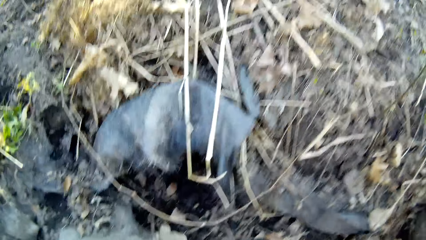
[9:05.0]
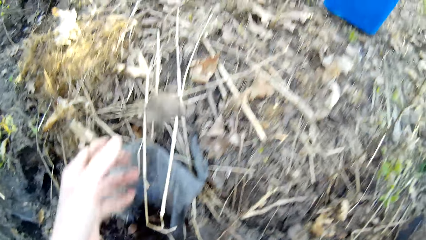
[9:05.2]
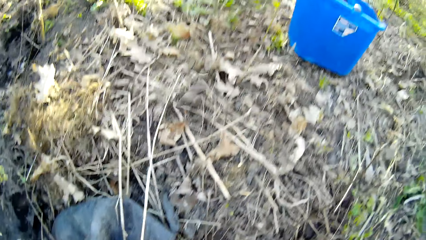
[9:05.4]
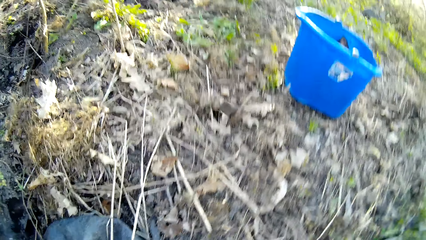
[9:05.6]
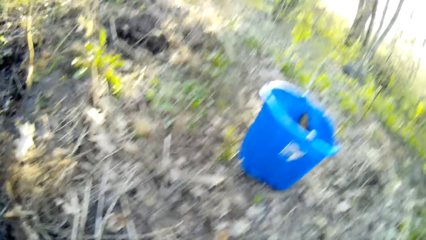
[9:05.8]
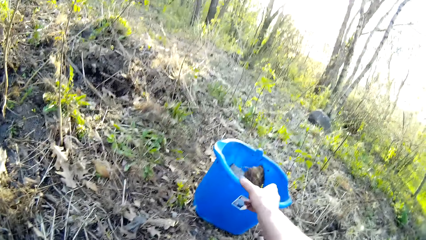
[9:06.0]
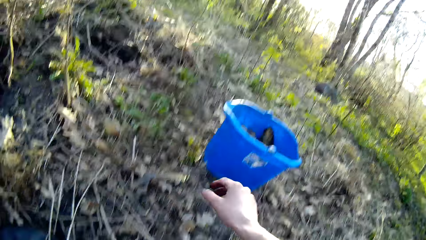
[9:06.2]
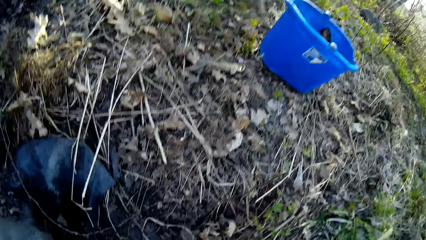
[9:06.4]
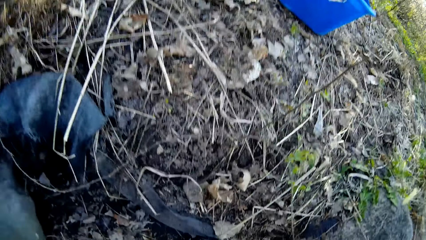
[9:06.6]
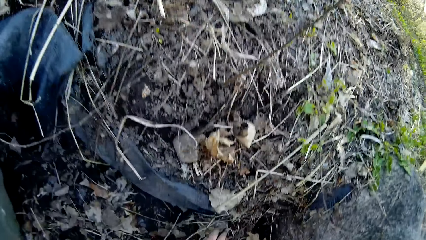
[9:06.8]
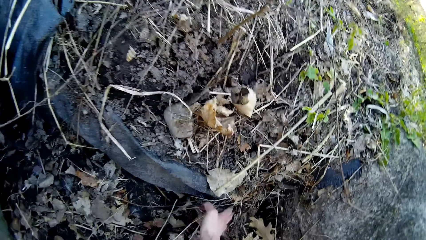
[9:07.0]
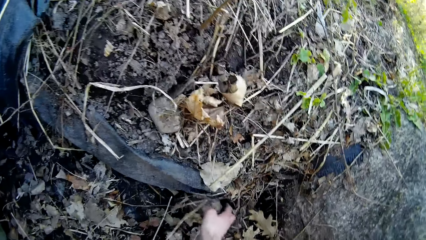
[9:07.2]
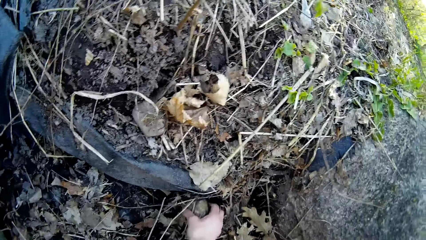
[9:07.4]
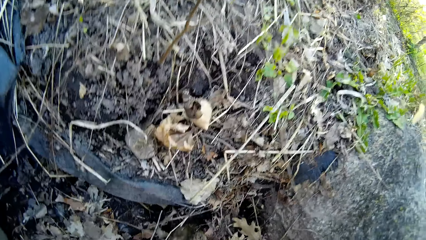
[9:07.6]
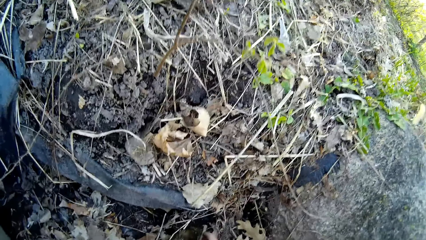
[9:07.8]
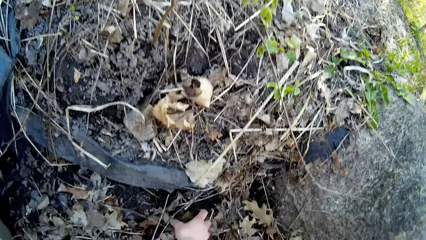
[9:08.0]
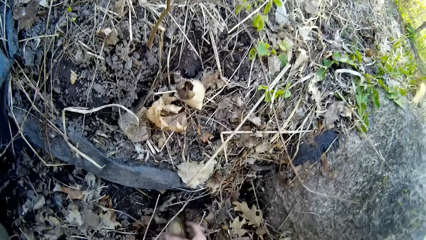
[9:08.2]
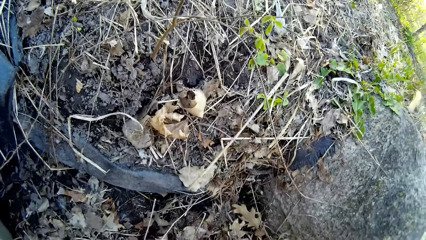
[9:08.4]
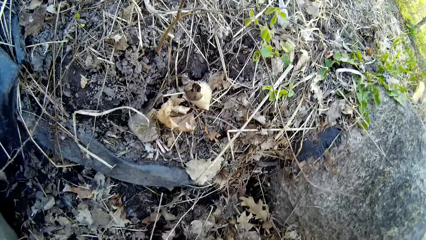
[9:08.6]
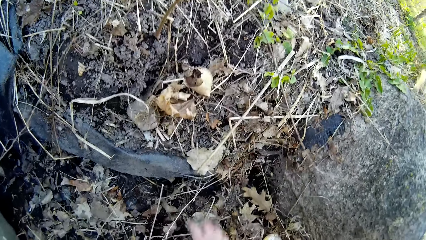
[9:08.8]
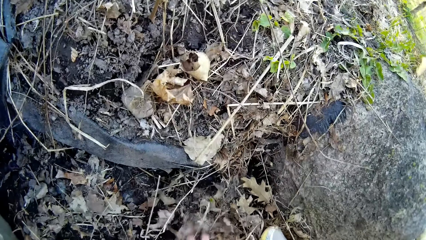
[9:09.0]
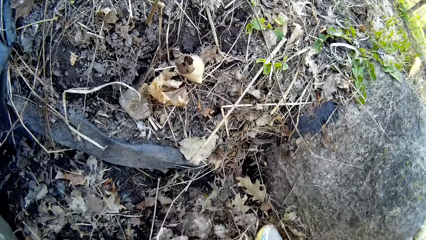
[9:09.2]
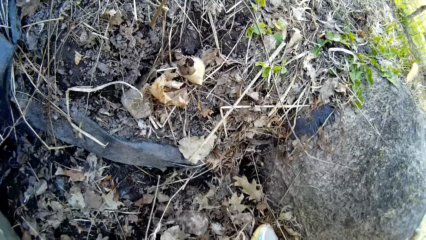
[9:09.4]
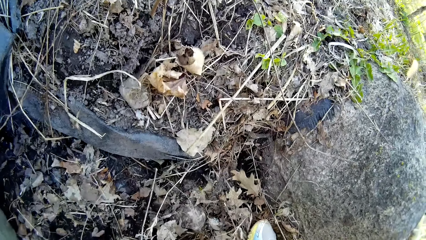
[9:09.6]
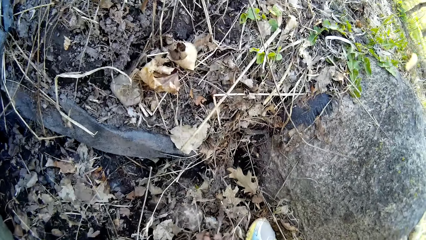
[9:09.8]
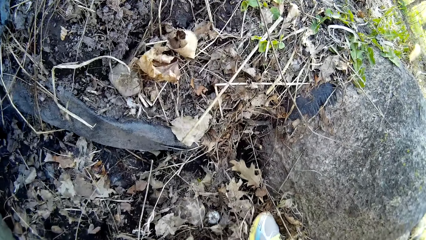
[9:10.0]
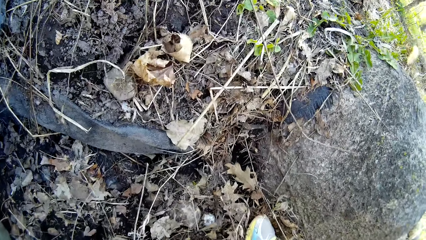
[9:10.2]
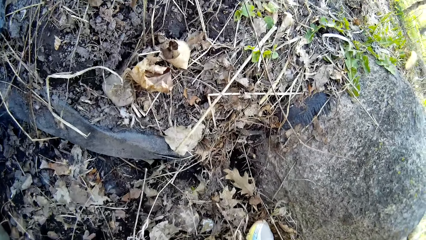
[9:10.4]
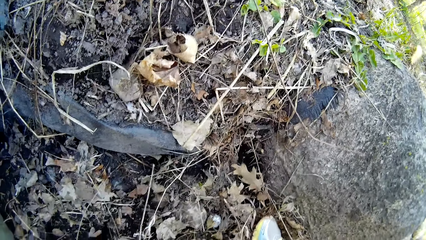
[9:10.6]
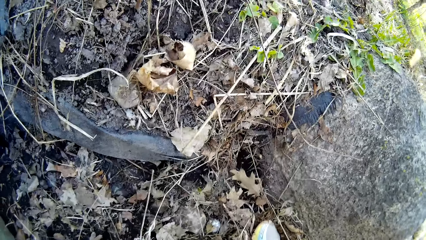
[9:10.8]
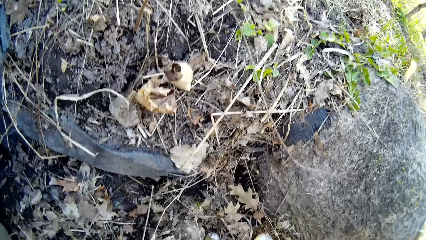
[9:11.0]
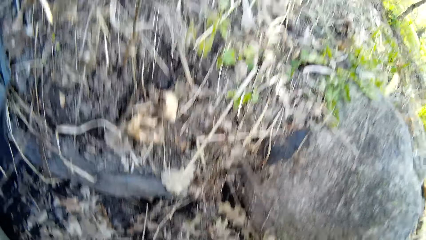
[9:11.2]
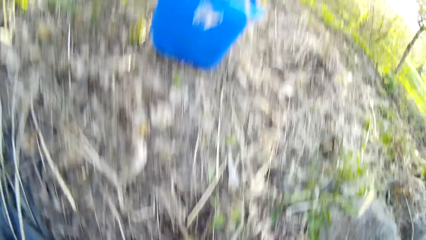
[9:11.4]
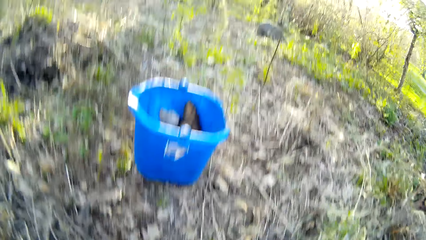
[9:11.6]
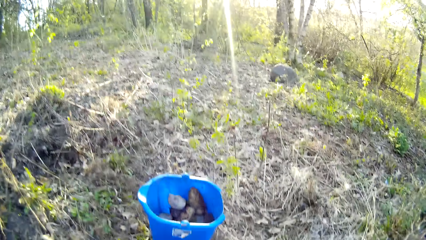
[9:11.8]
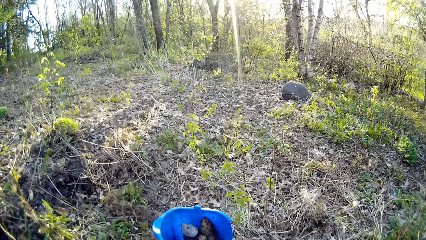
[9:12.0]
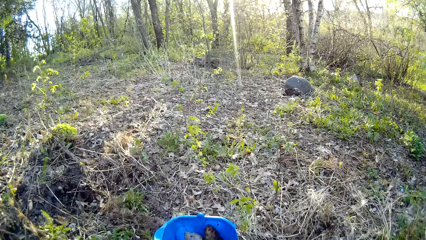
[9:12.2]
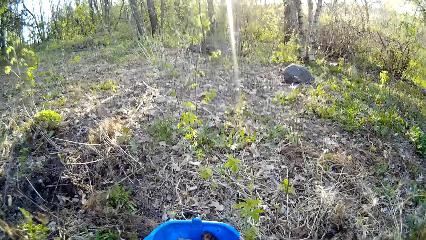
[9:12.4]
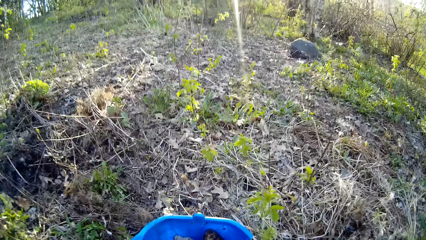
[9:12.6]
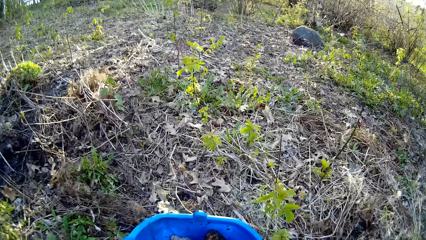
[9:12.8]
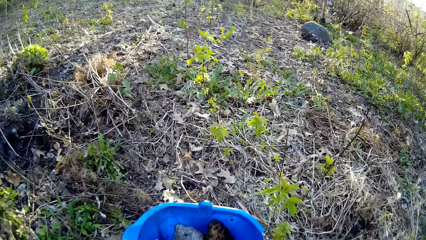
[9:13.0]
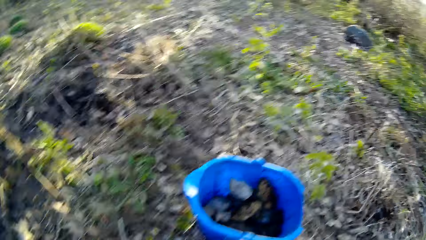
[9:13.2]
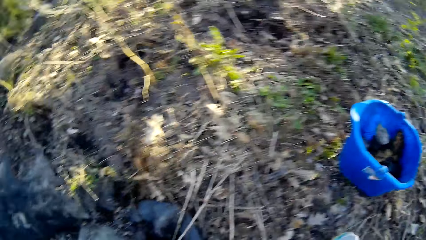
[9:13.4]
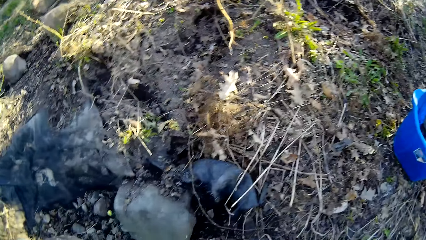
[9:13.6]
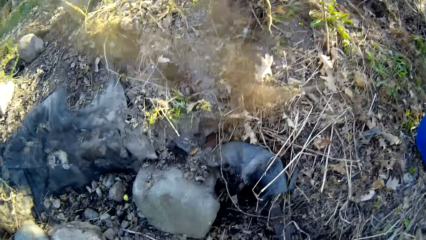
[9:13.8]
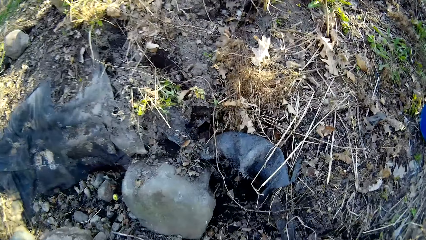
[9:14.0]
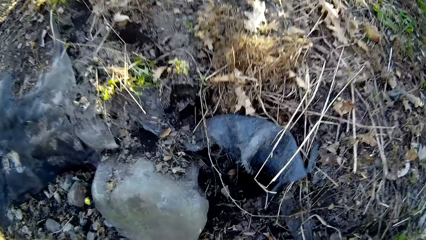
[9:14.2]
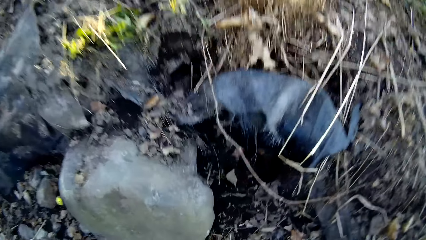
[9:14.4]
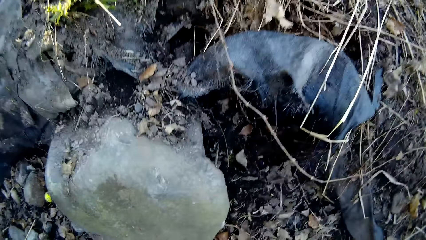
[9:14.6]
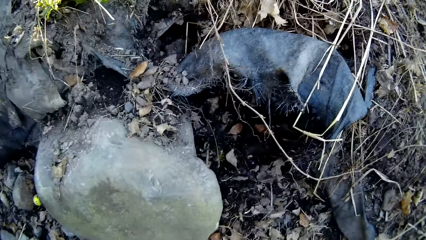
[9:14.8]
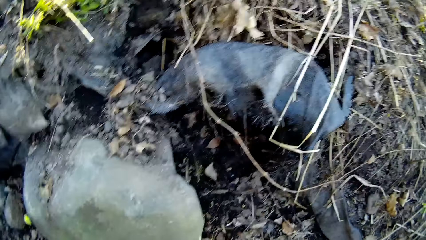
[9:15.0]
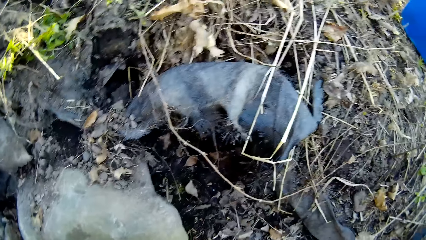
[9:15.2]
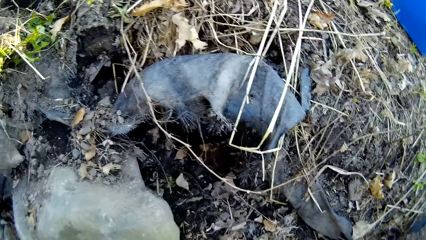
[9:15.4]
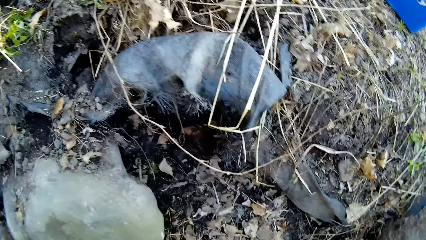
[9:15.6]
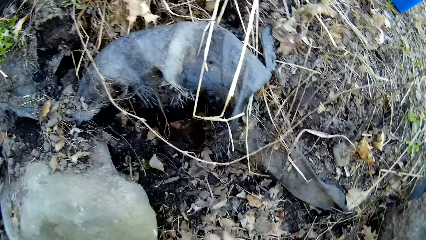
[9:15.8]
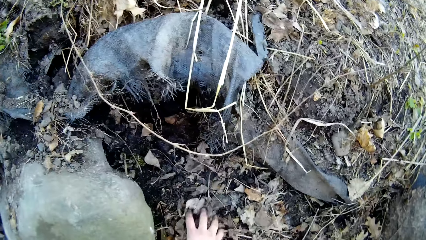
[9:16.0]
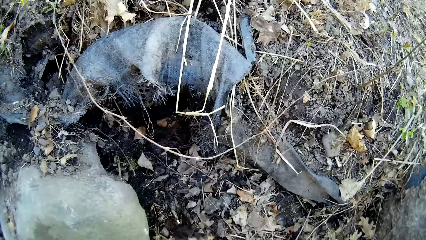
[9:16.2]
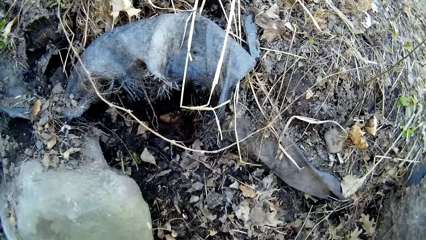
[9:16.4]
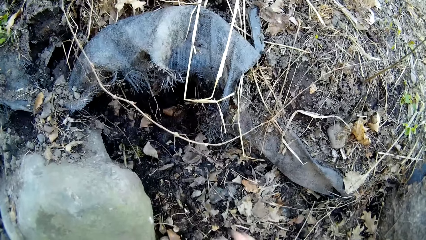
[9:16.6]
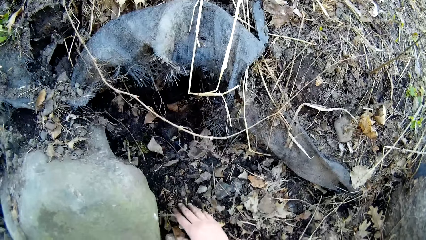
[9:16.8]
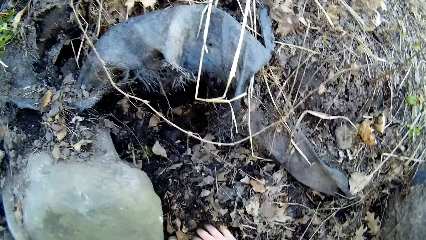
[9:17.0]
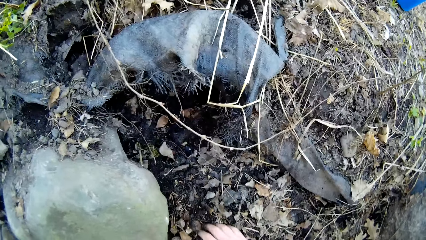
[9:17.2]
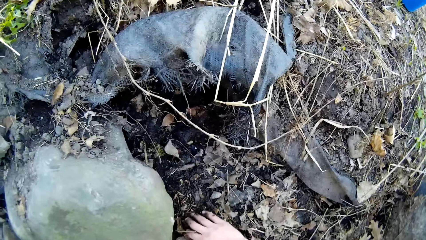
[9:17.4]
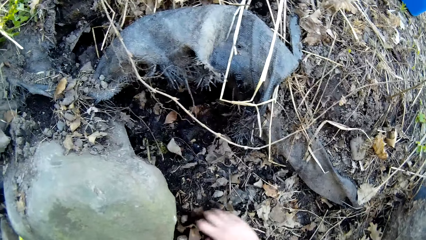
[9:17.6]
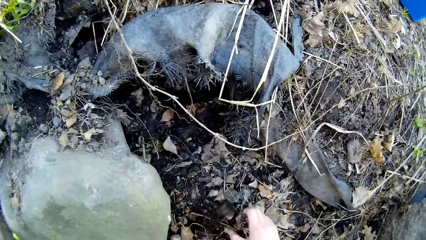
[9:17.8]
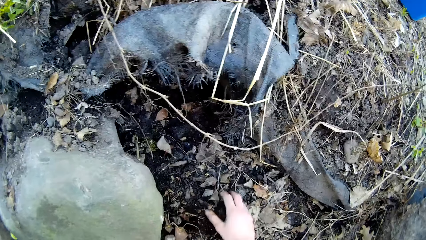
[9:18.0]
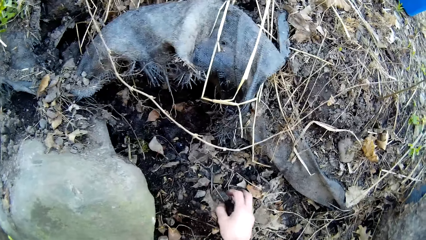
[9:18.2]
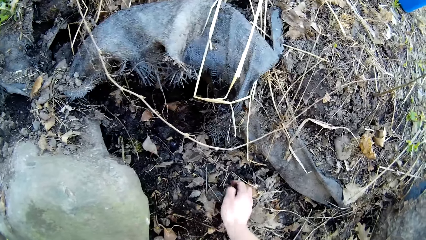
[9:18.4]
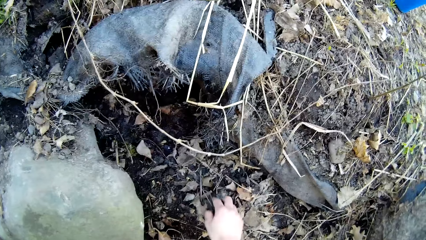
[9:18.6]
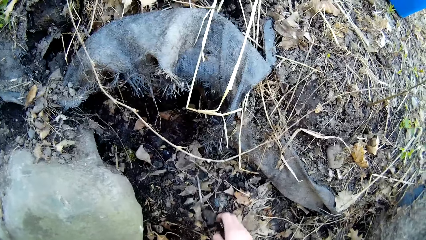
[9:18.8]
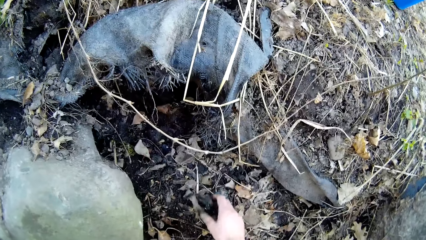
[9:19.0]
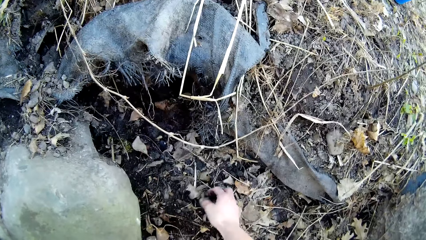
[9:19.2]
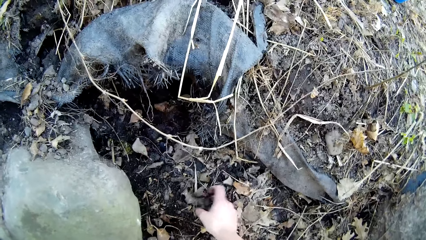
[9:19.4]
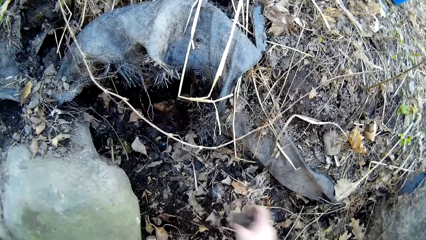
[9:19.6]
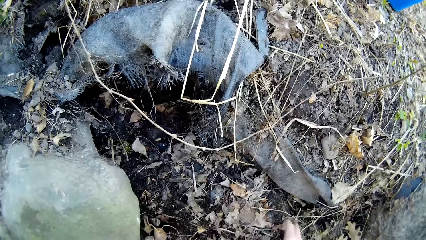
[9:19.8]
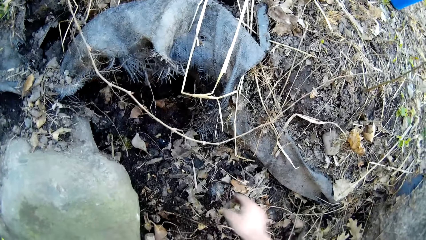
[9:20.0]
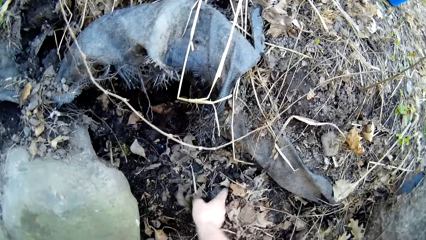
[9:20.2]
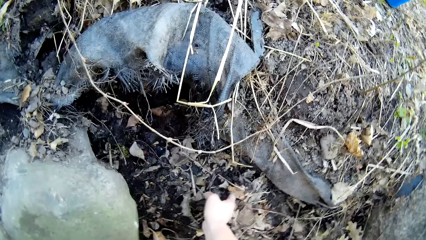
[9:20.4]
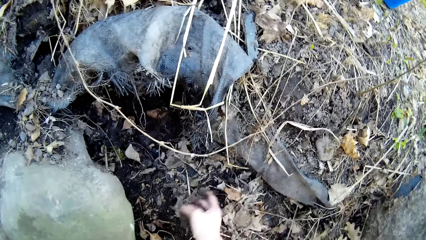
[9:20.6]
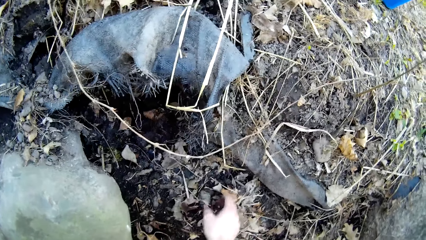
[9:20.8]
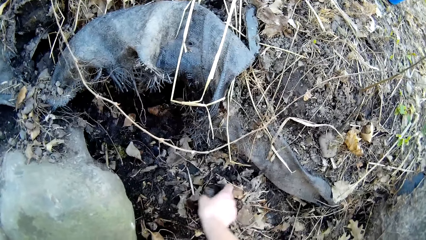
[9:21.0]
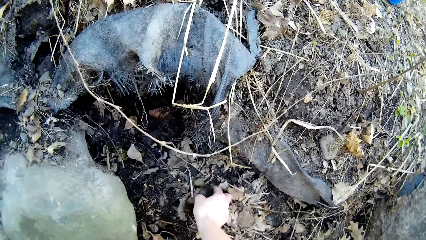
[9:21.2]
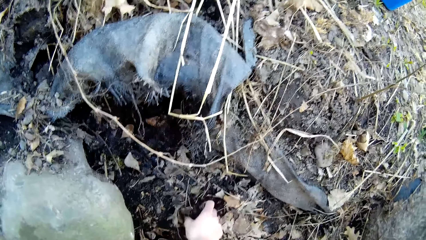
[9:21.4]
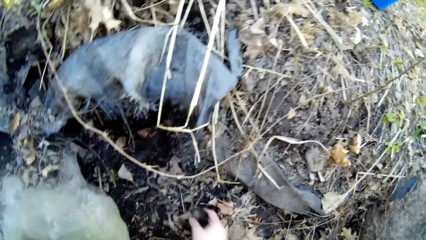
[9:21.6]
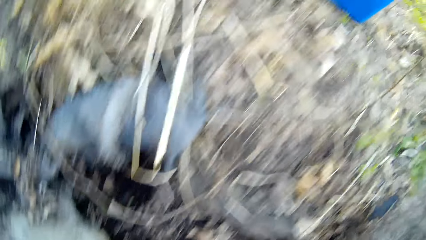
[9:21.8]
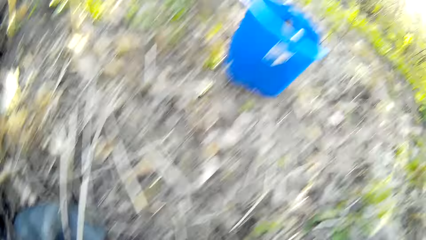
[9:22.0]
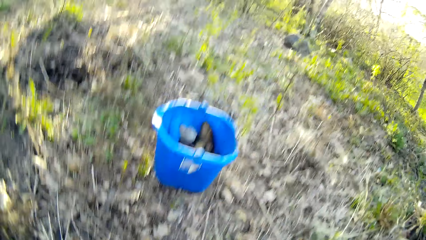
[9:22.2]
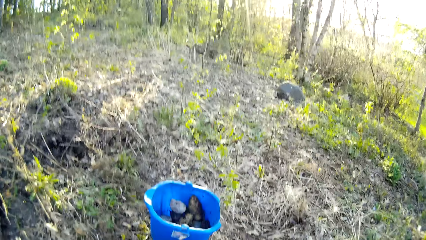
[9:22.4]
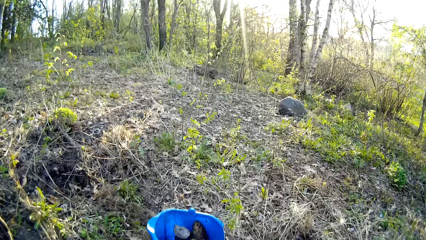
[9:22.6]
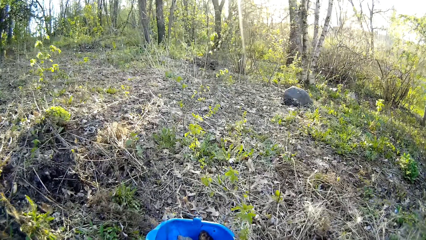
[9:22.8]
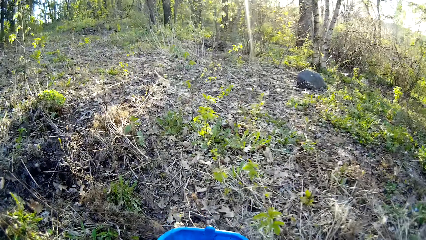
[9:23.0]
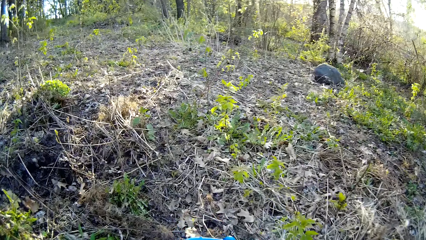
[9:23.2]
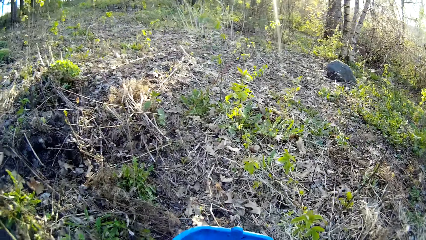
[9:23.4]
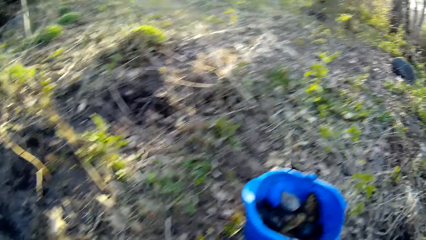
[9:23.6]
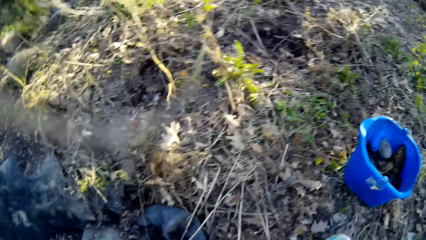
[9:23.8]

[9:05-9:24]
The camera wearer throws a stone to the ground with his left hand. He transfers stones from the ground to the bucket with both hands. He collects stones from the ground. He cleans the ground. He throws the stone in the bucket. He collects stones from the ground. He clears dry leaves on the ground with his right hand. He picks a piece of stone from the ground with his right hand. He drops the piece of stone on the ground with his right hand. He picks the piece of stone from the ground with his right hand.
